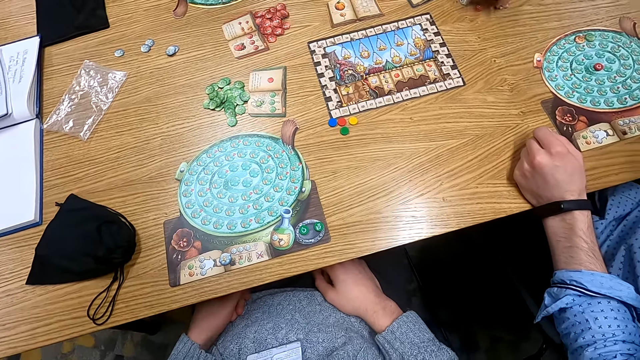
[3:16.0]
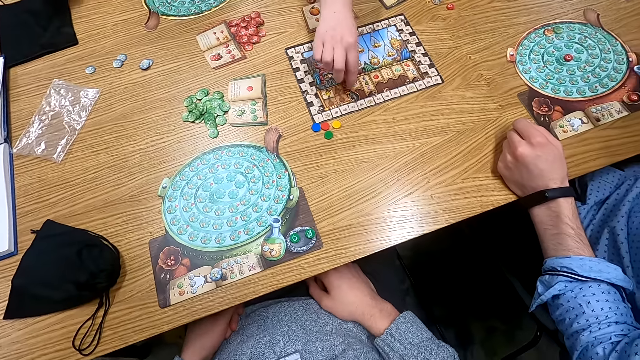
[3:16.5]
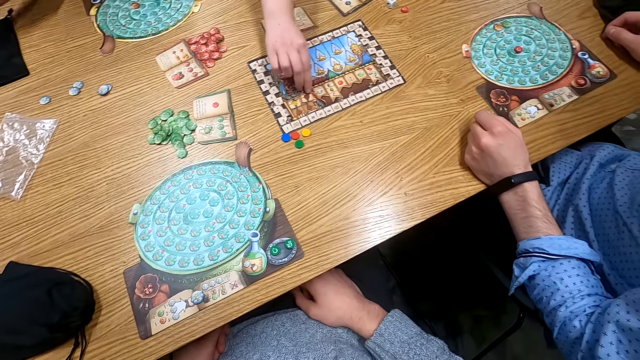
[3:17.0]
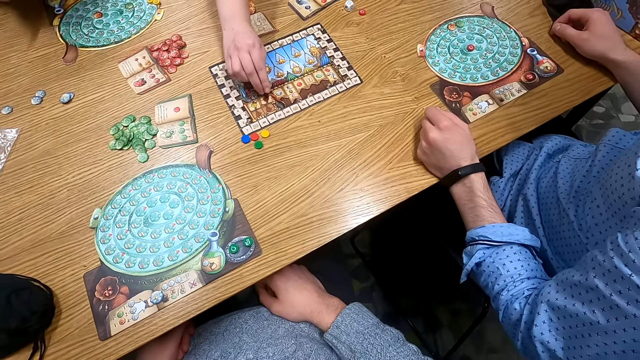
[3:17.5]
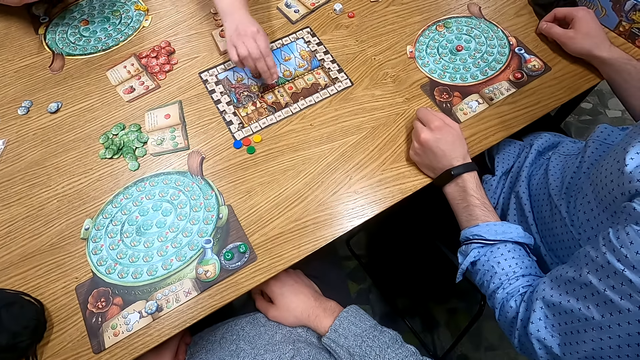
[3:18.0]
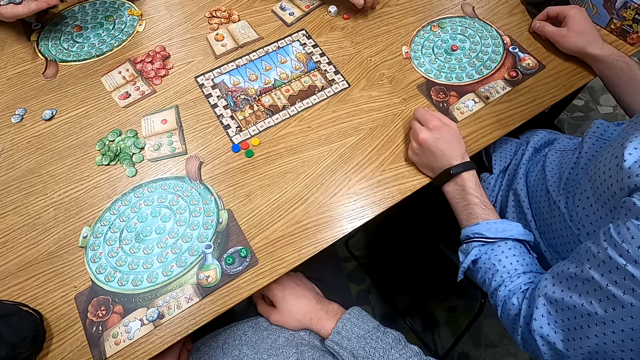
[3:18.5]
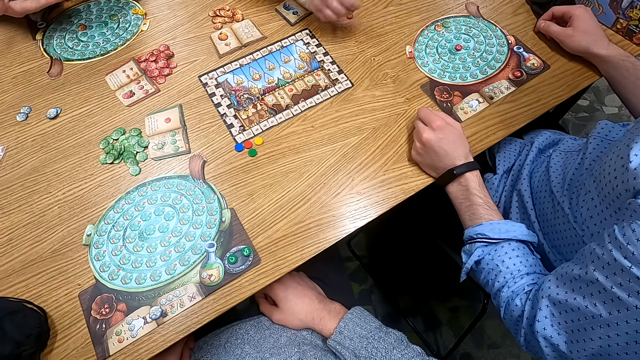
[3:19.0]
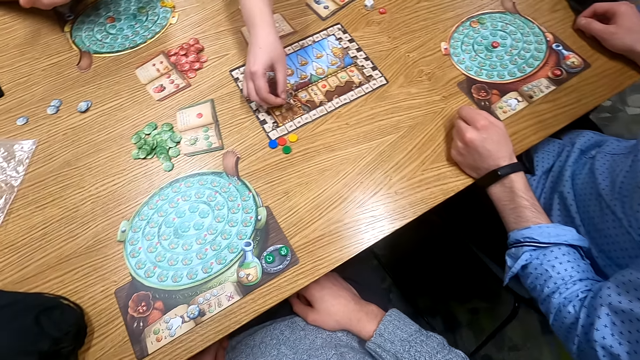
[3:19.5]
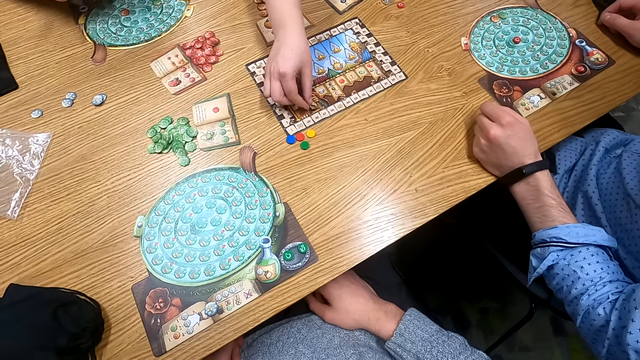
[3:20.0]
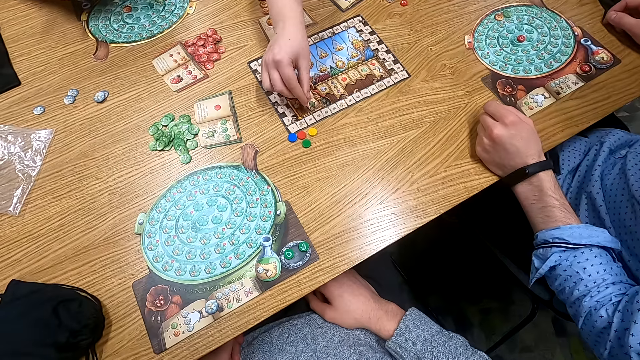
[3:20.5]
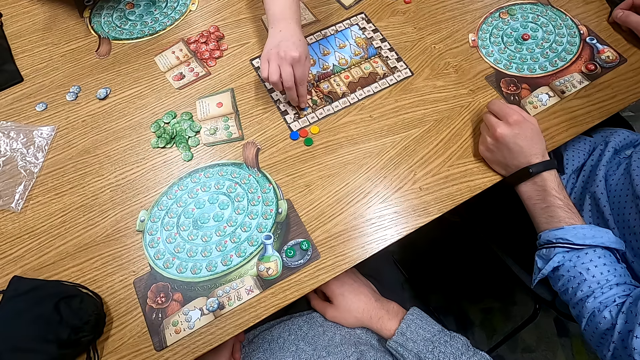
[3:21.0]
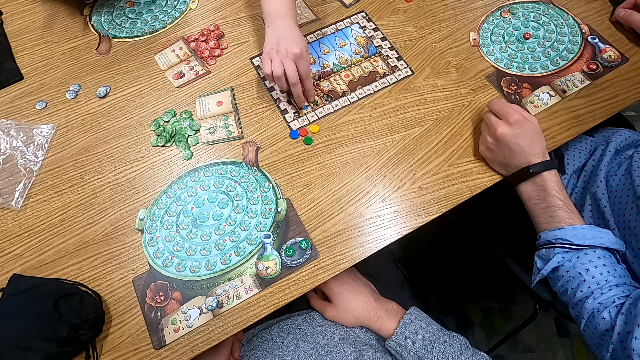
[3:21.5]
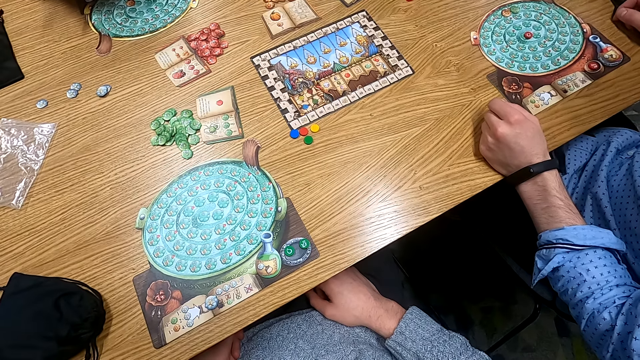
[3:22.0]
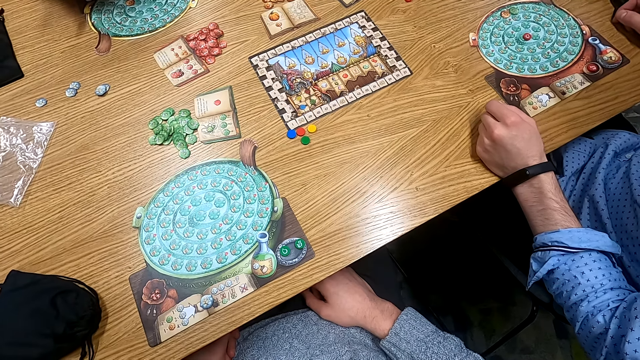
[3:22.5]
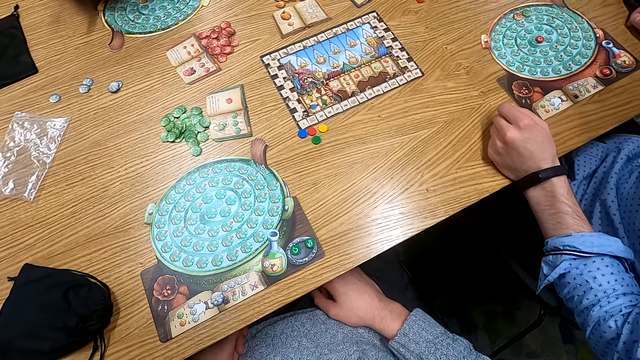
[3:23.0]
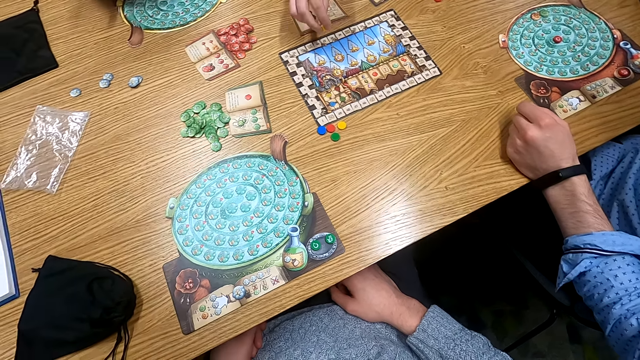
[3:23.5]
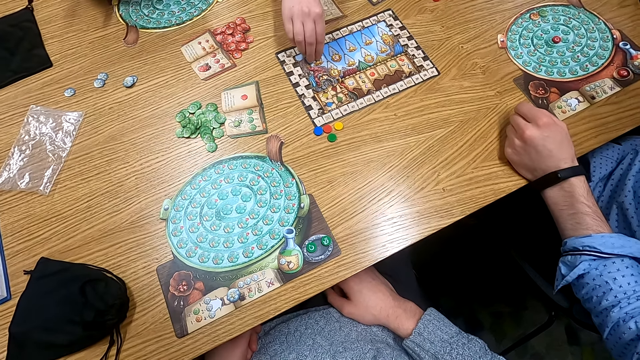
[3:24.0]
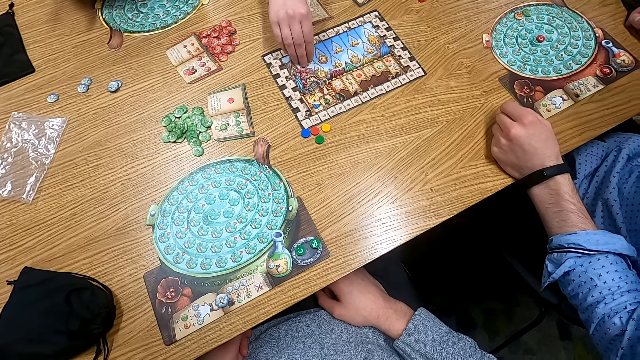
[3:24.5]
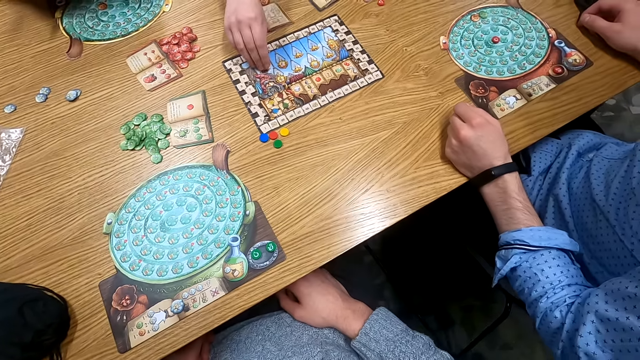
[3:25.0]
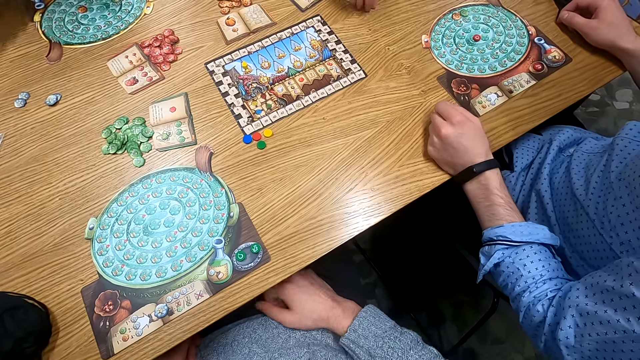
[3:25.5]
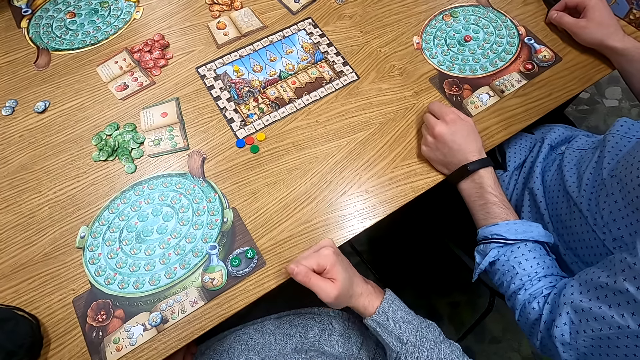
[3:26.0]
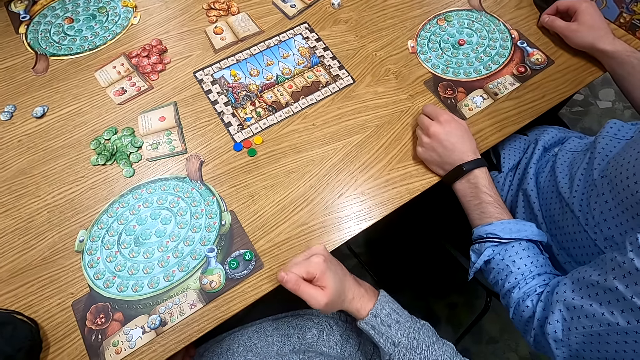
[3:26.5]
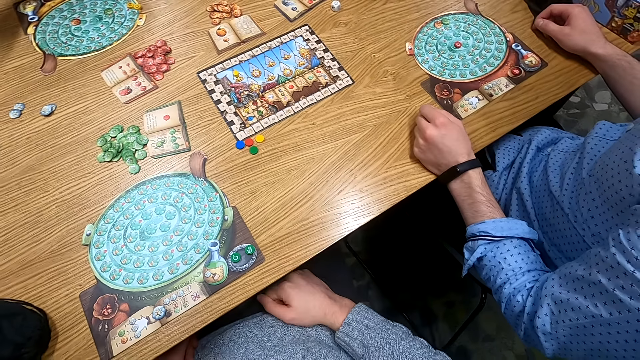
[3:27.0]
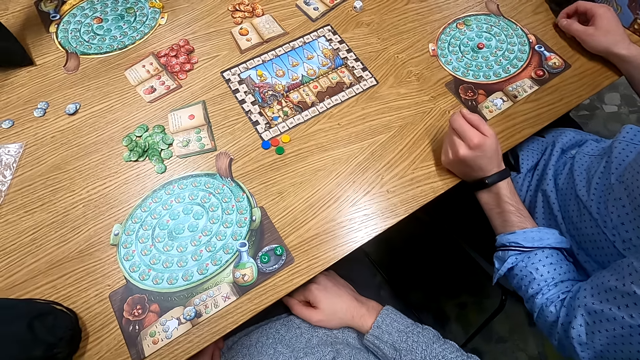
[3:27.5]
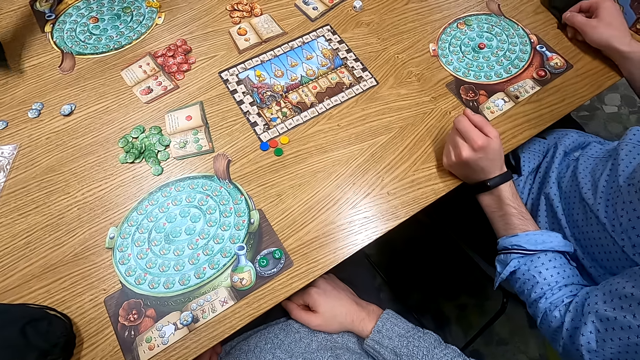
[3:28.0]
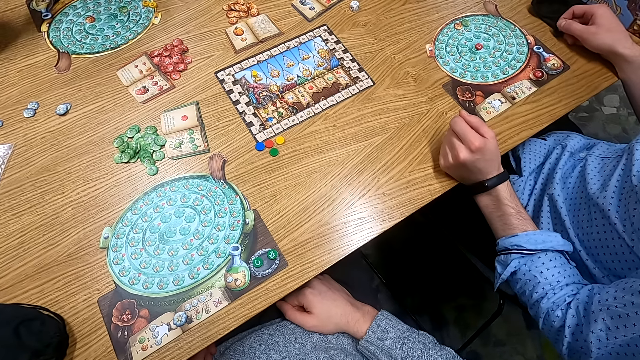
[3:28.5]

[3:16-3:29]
A woman puts a counter on the table. The camera wearer turns around. The woman picks up a counter. A man puts something on the table. The woman puts the counter on the table. She puts the counter on the table again. The camera wearer turns to the side.

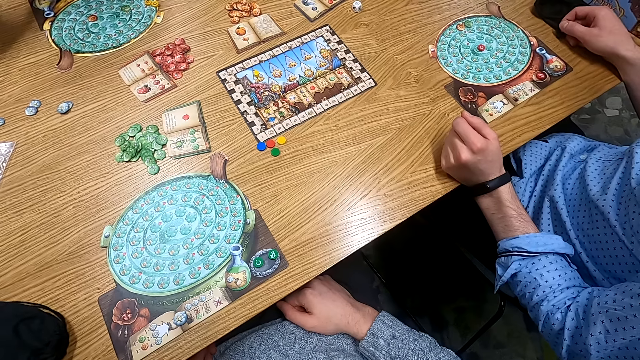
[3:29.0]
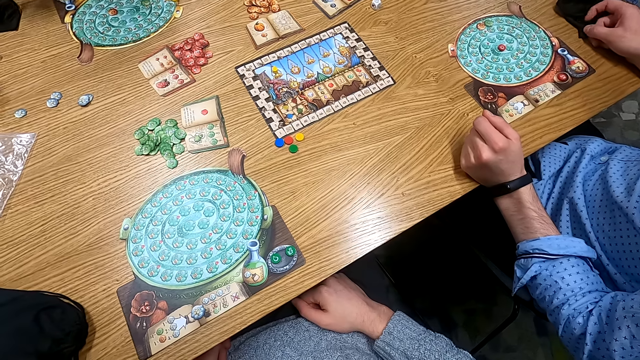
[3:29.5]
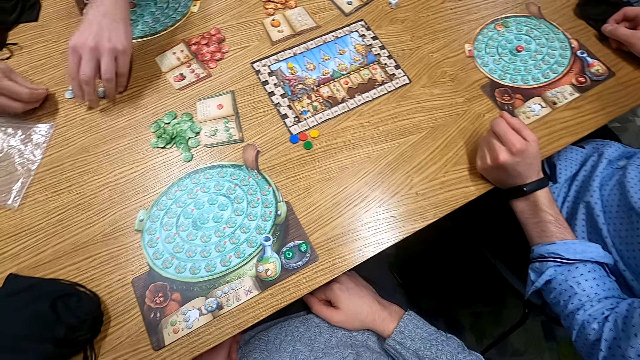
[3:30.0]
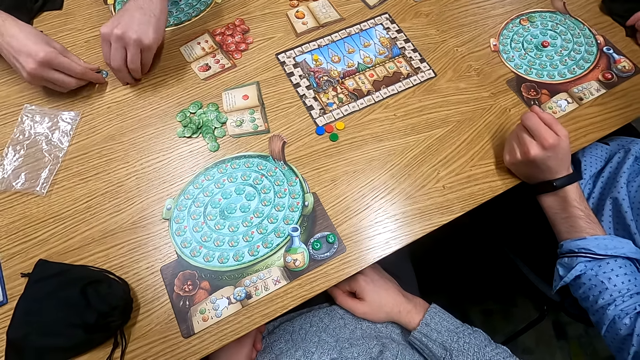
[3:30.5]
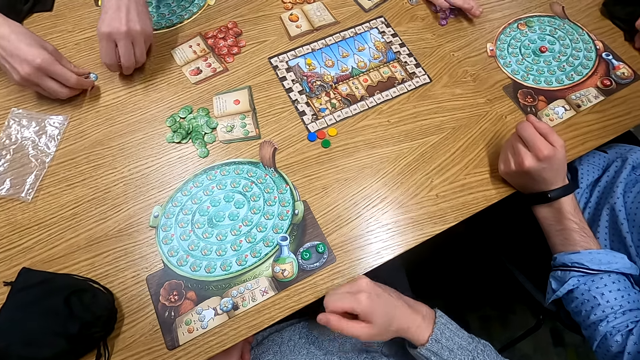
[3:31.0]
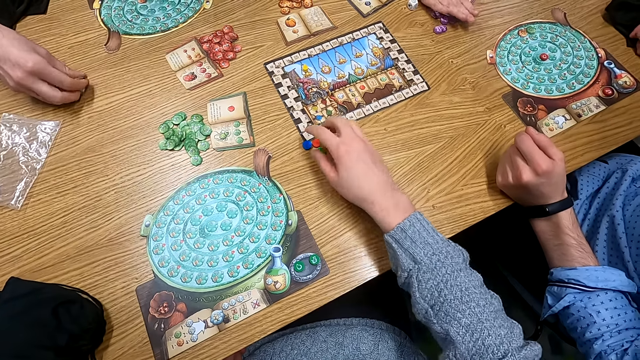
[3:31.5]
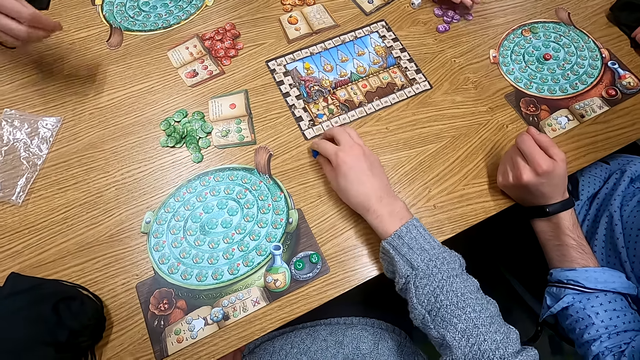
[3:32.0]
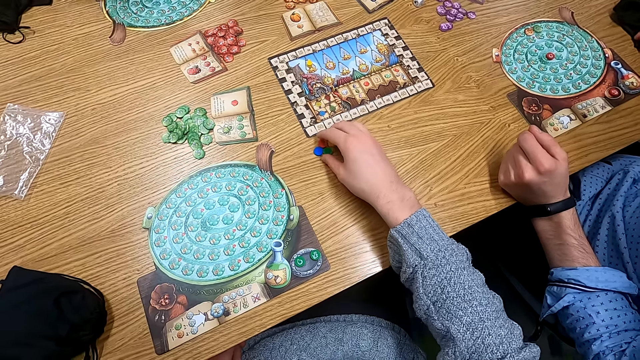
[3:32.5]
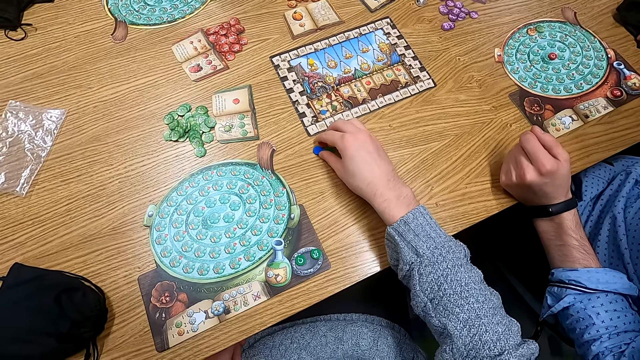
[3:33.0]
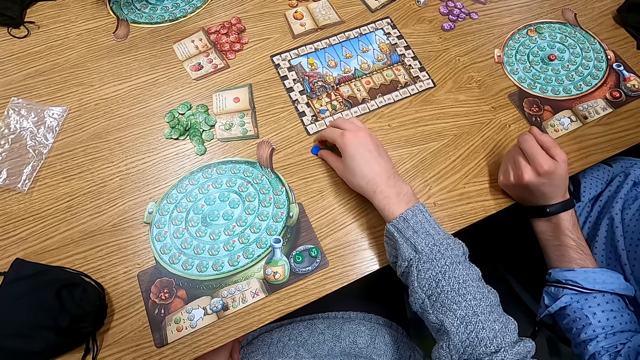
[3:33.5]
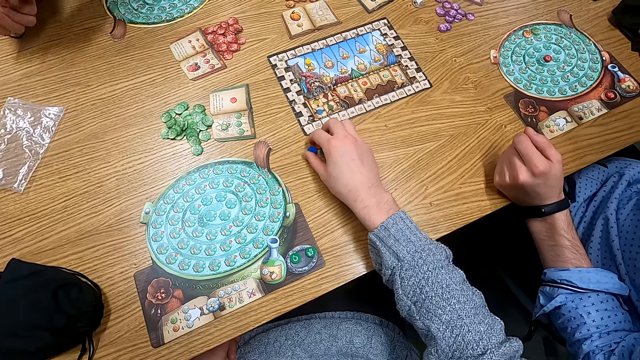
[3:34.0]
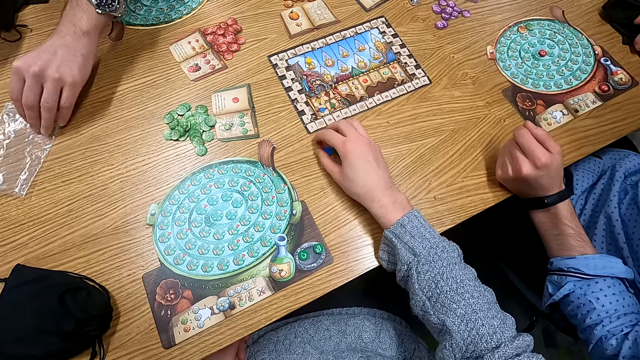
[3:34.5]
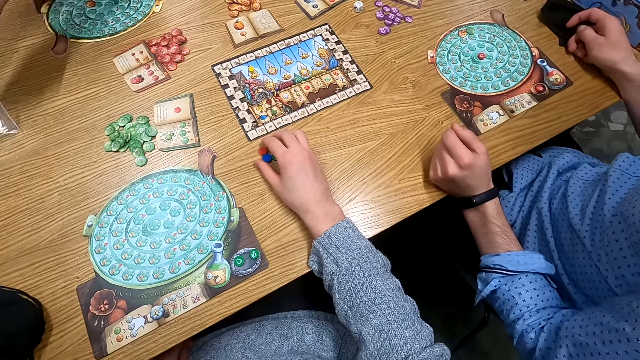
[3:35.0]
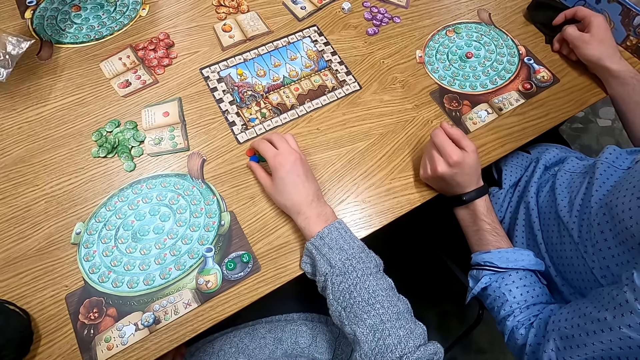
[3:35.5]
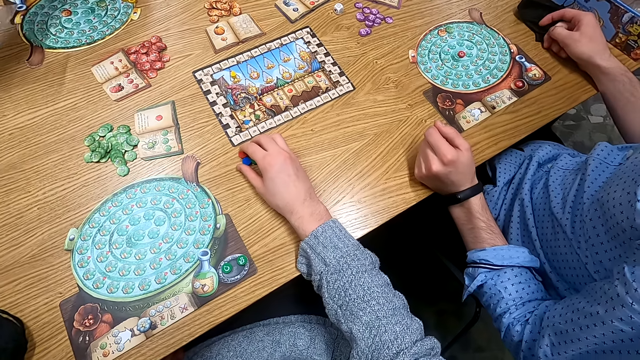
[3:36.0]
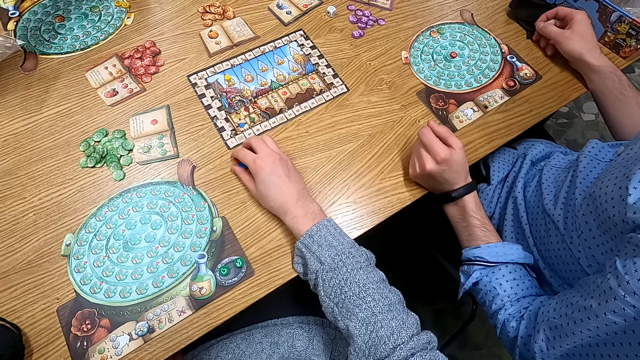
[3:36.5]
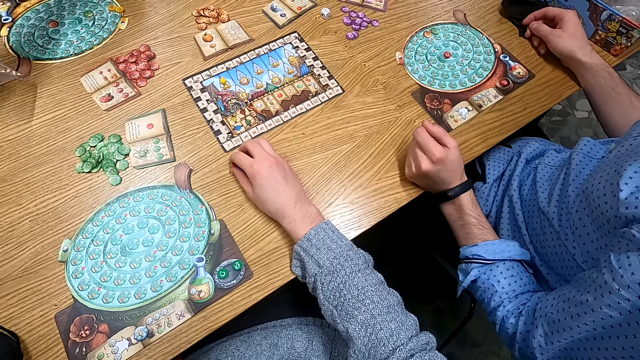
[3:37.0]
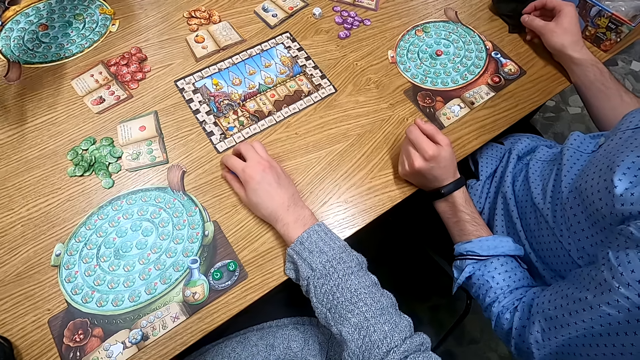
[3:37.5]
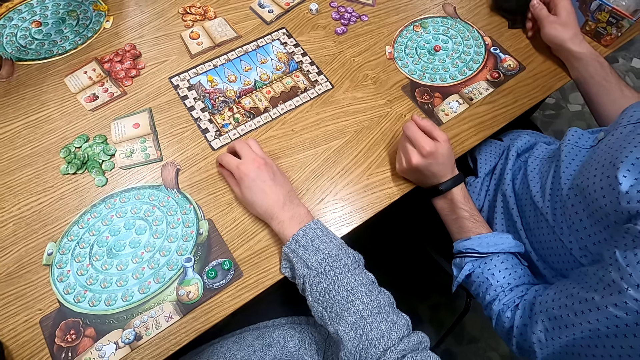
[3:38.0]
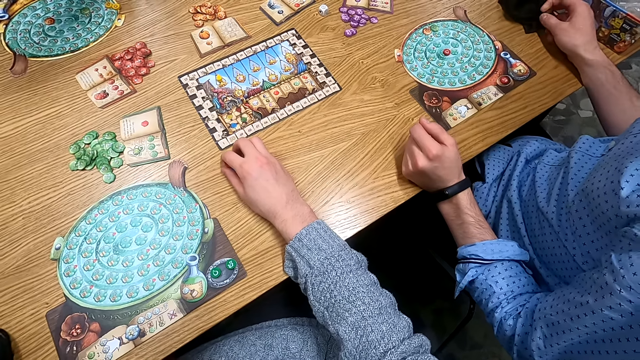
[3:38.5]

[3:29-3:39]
A man picks up a counter on the table. The camera wearer picks up something on the table. The man picks up a polythene bag on the table. The camera wearer turns to the side.
